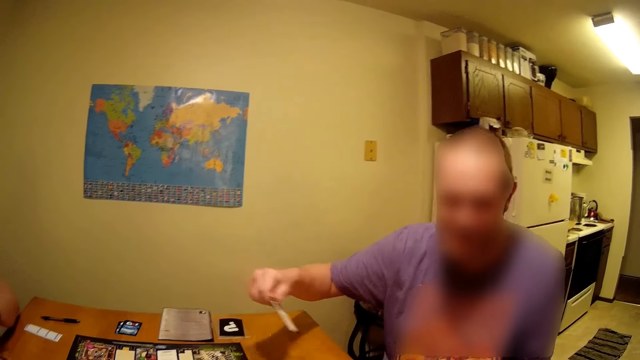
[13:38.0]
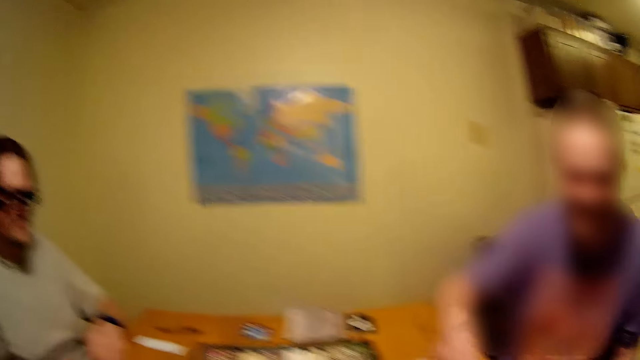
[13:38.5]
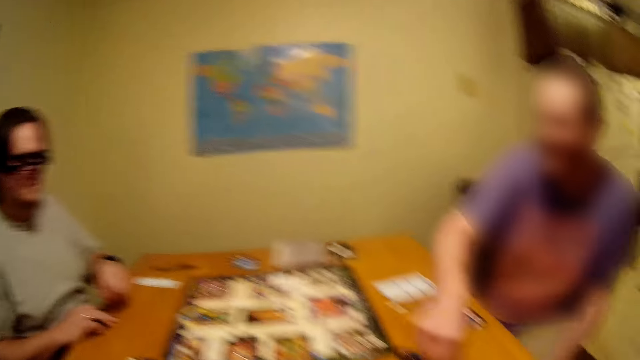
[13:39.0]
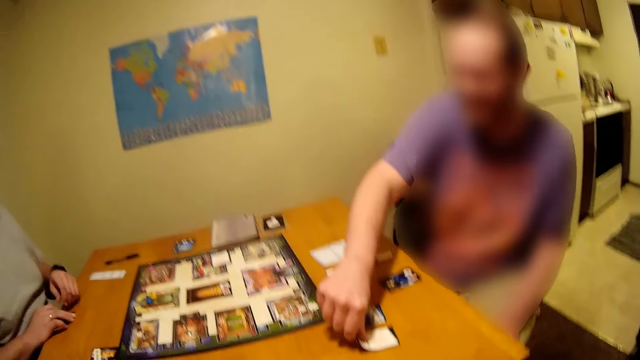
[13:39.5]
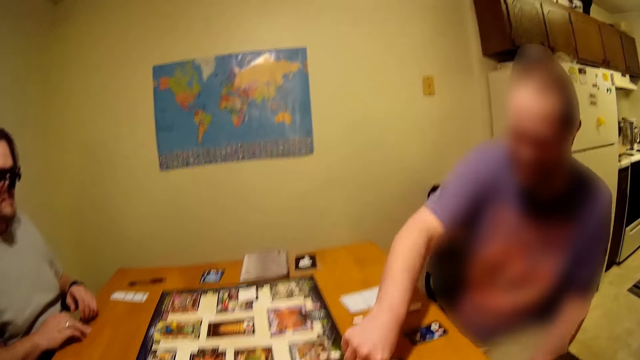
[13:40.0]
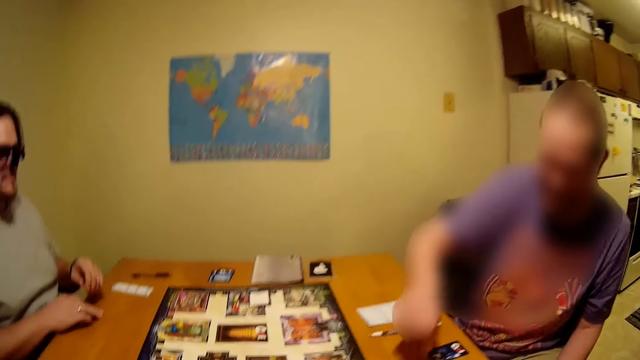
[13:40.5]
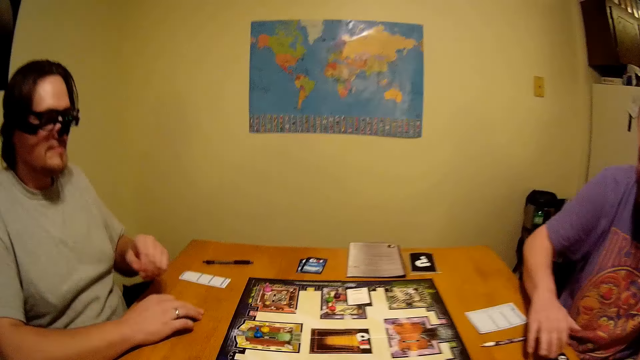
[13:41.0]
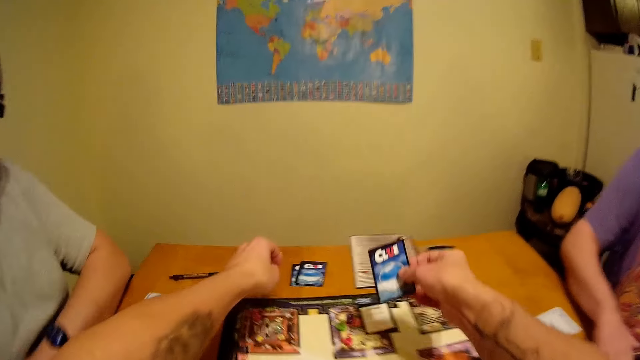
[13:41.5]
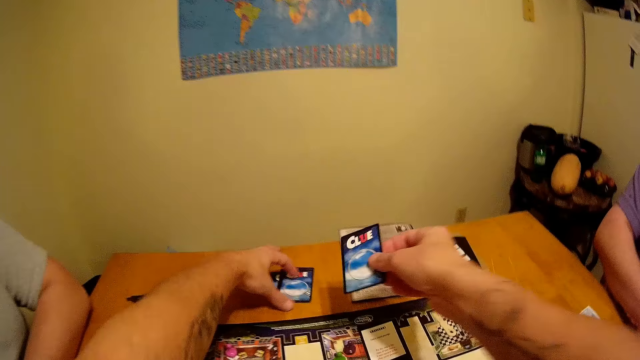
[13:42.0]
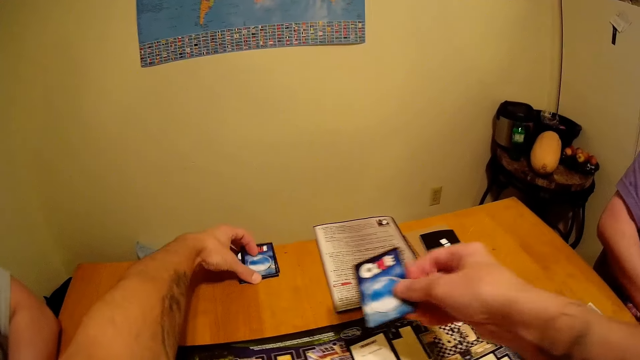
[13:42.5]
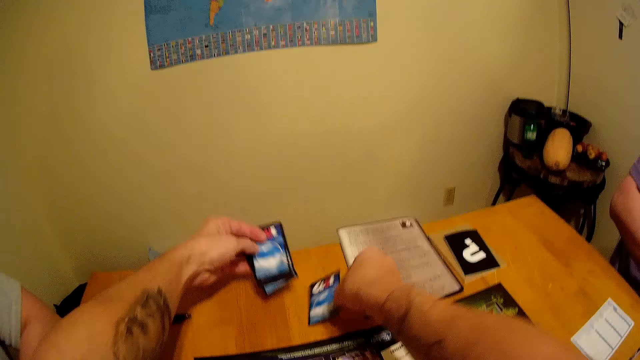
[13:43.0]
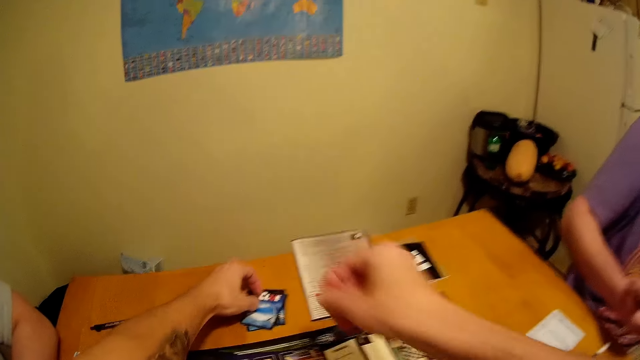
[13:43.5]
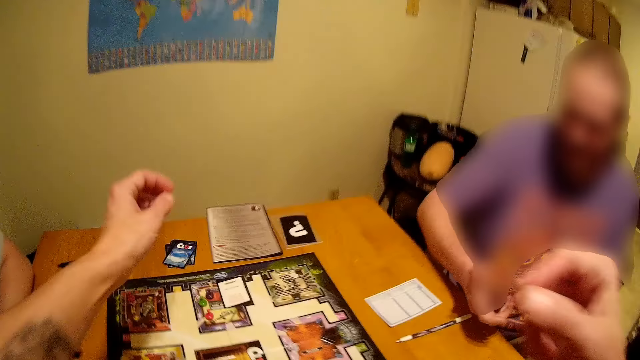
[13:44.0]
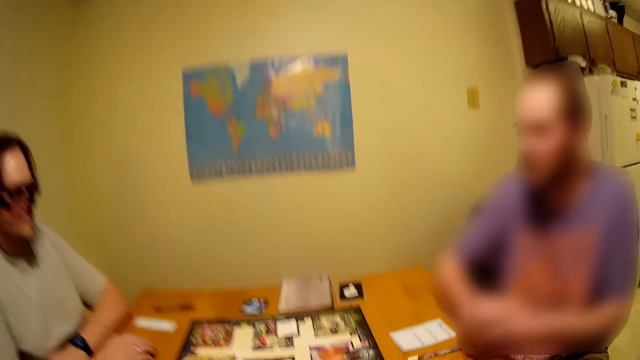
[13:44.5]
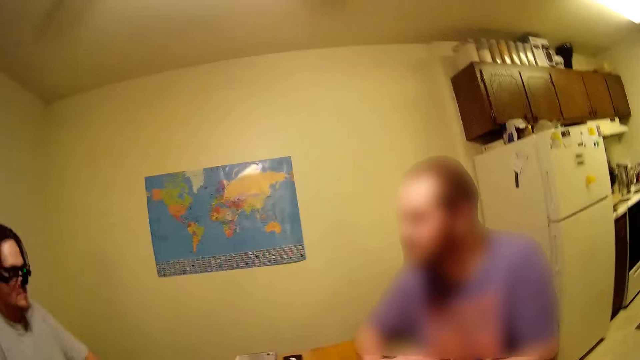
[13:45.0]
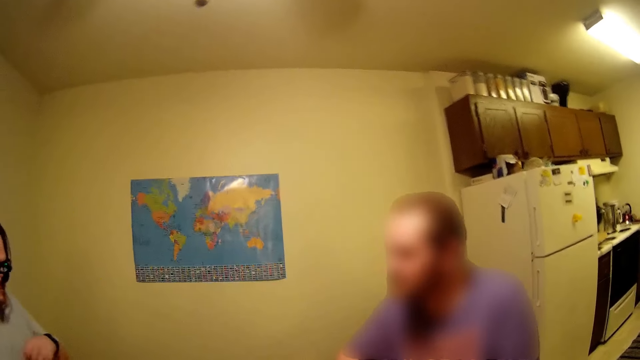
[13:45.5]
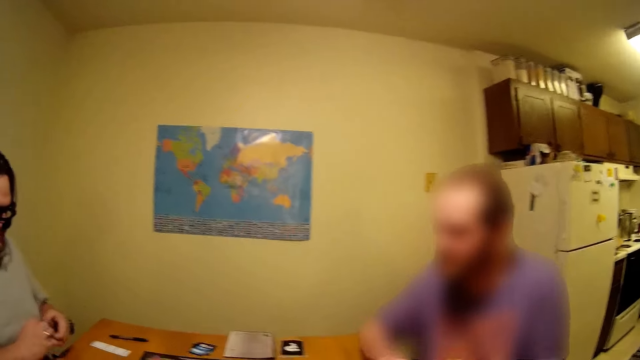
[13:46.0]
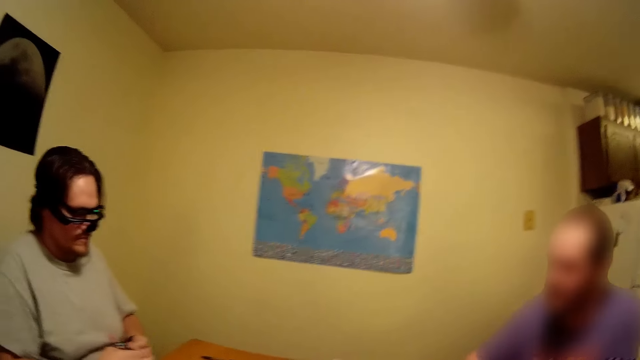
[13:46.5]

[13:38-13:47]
A man places the card on the table. The camera wearer puts a card on the table. They shuffle the card on the table.

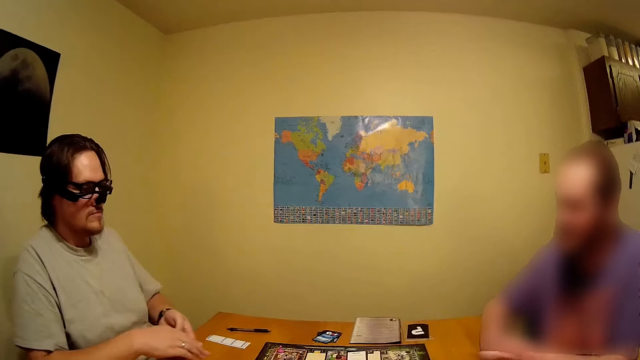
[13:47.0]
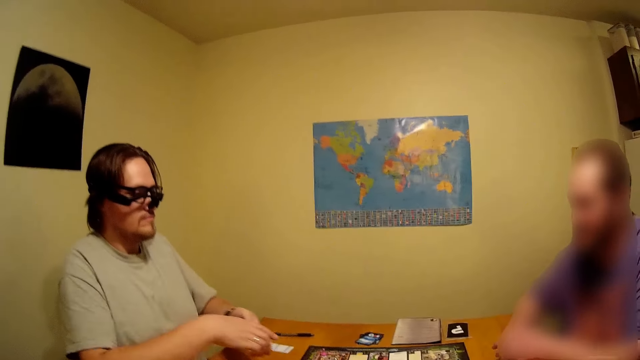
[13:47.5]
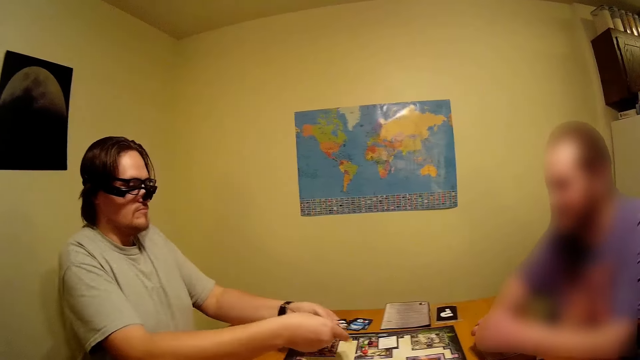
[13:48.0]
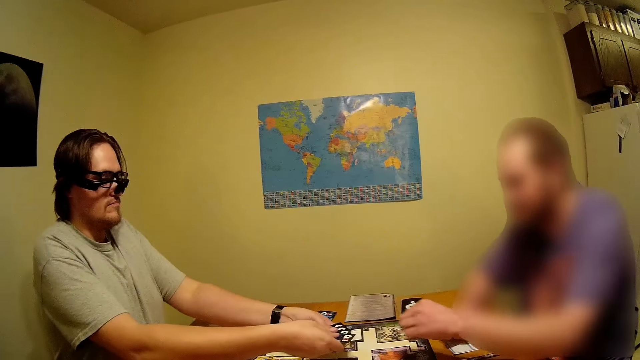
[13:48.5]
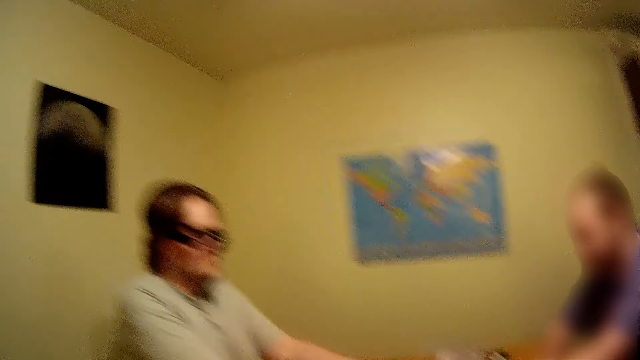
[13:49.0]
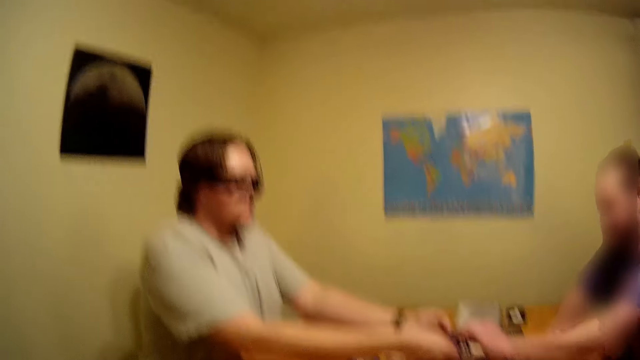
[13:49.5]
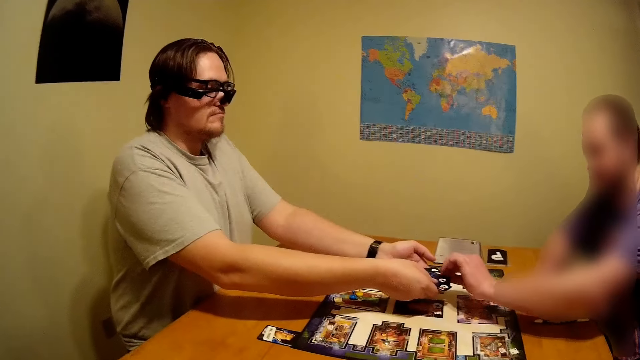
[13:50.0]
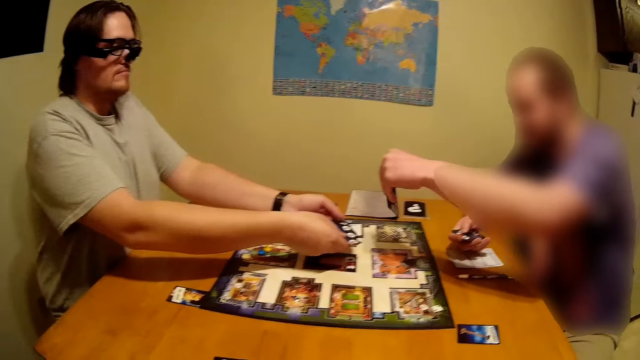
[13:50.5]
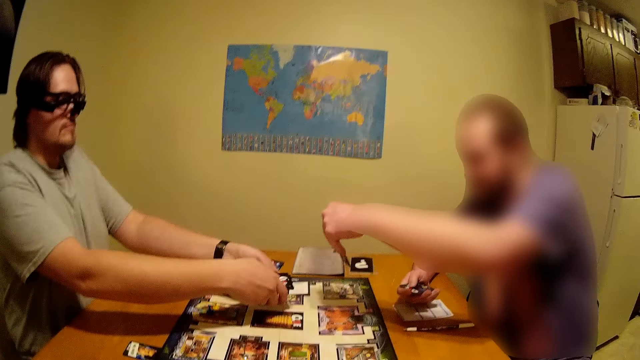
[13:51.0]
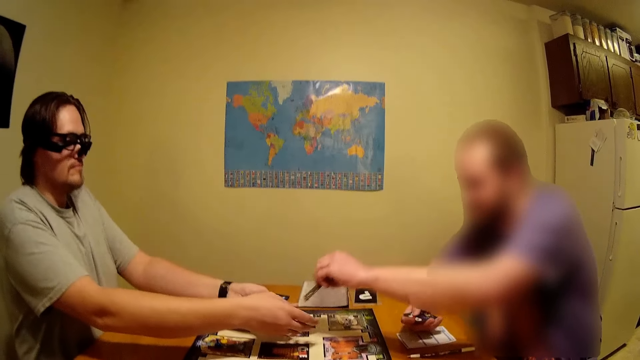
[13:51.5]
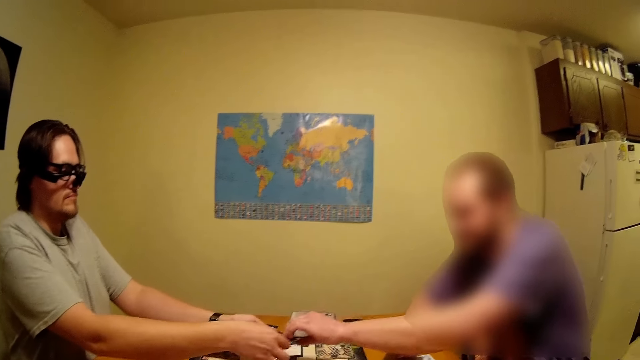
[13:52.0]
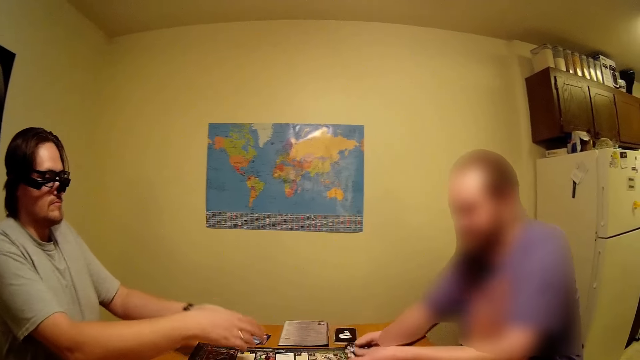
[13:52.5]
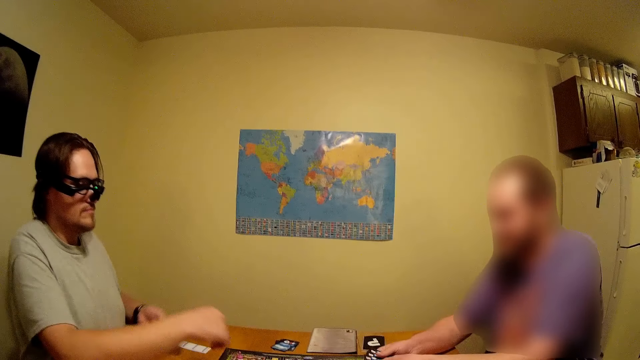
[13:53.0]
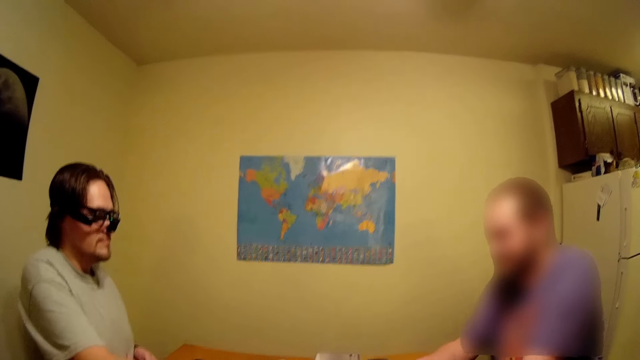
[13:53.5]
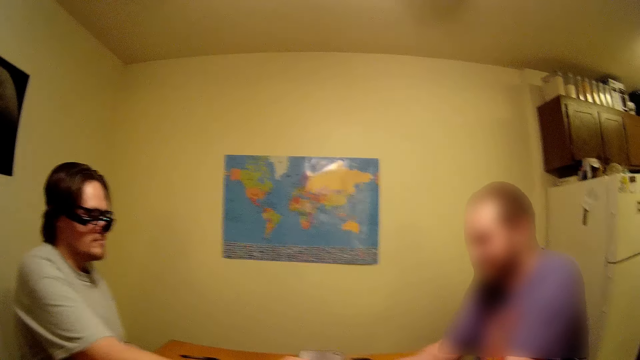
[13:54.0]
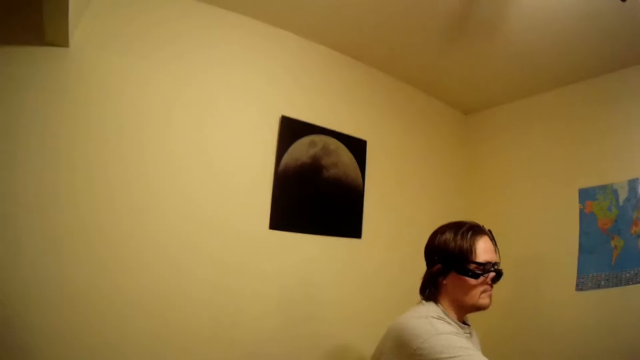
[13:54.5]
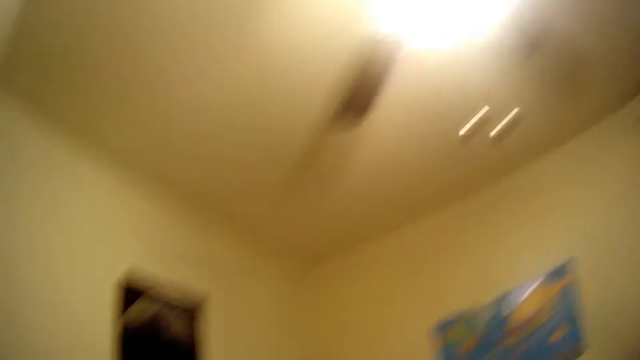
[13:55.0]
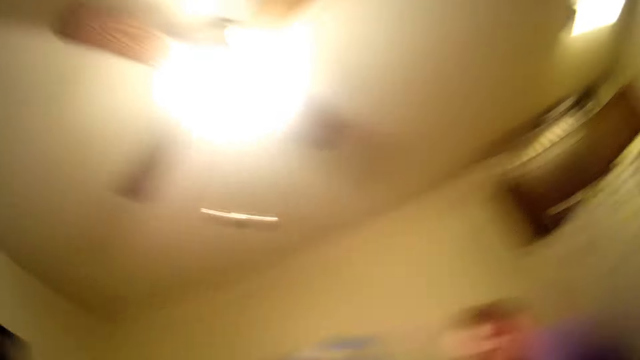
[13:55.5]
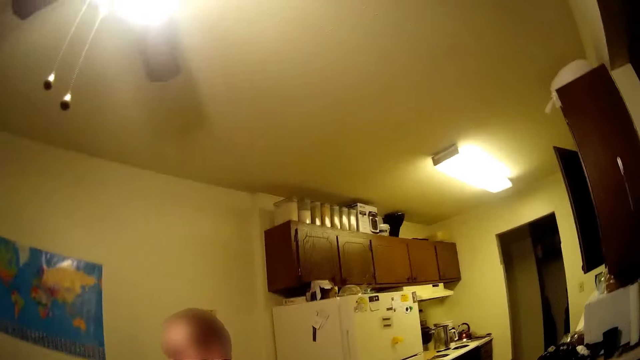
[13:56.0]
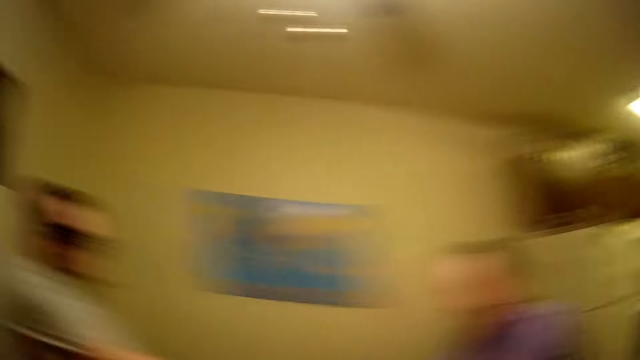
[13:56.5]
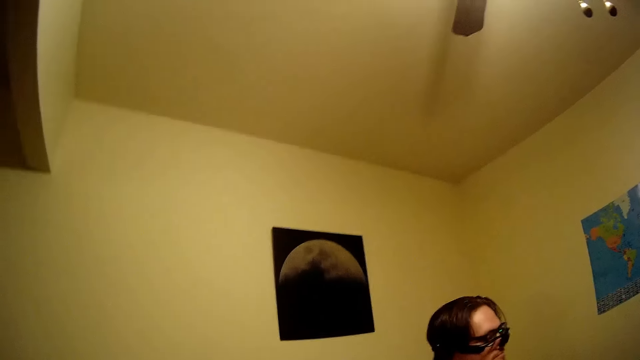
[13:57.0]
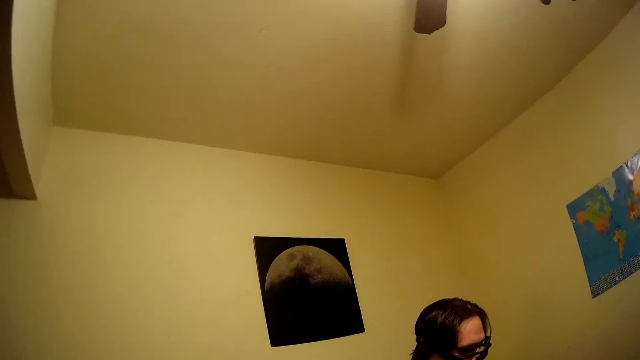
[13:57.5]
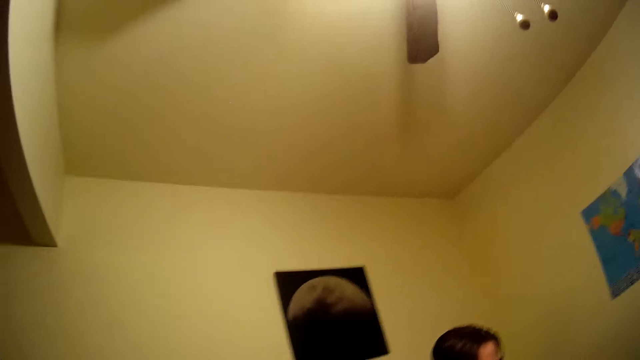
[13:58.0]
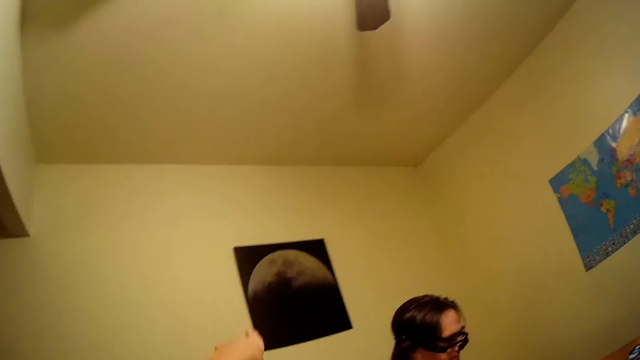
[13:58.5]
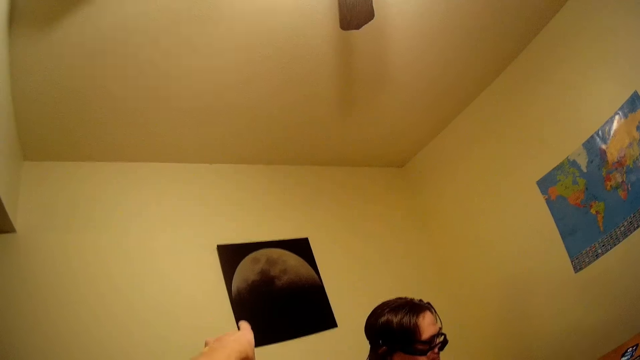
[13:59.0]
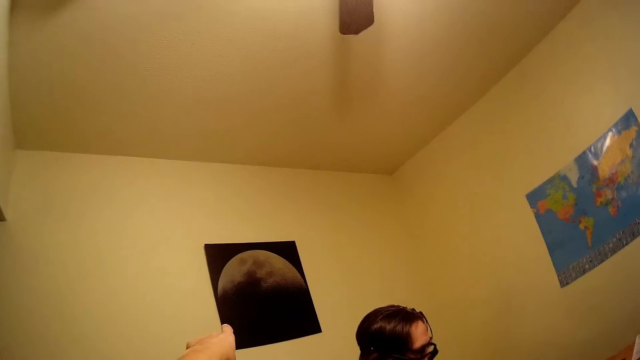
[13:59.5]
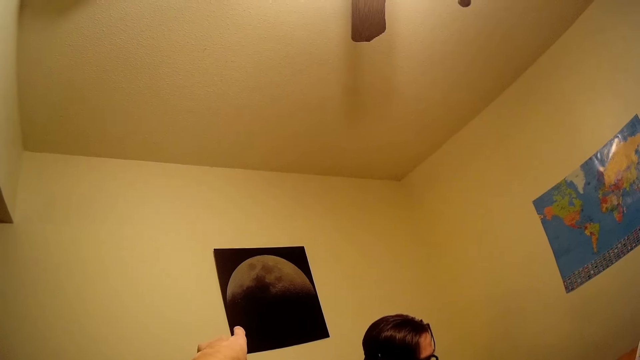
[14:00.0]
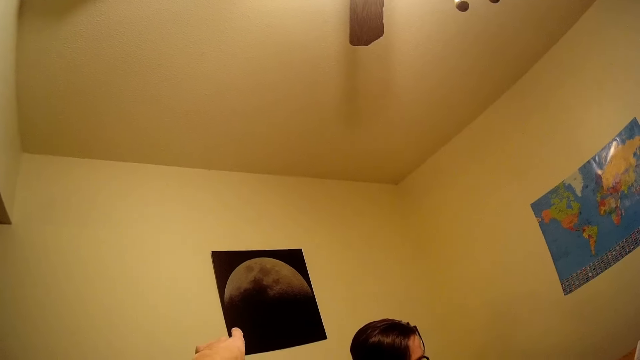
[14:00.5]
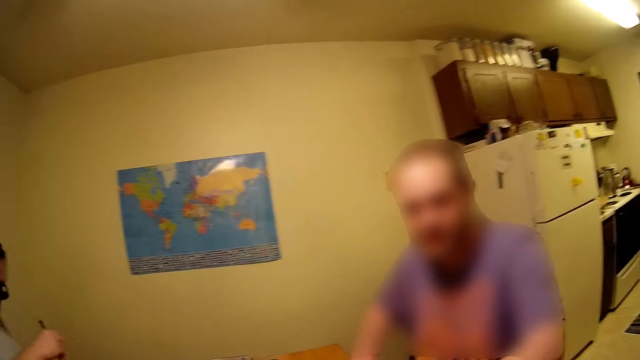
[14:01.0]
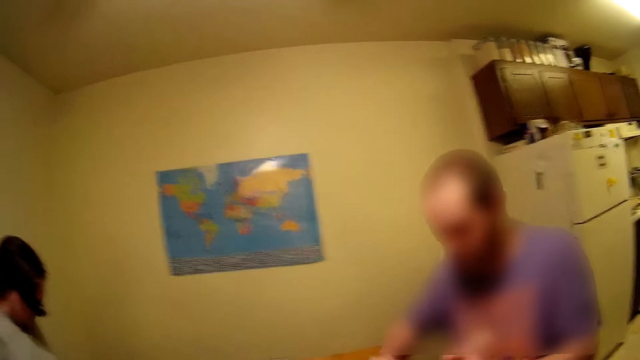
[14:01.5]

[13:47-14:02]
A person picks a card from another person. The first person gives the card back to the other person. A man gives another man cards. The camera wearer looks around.
